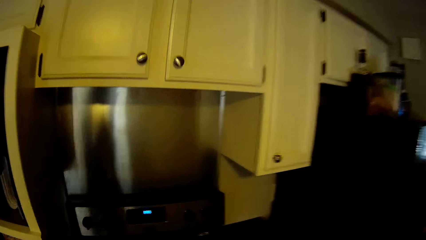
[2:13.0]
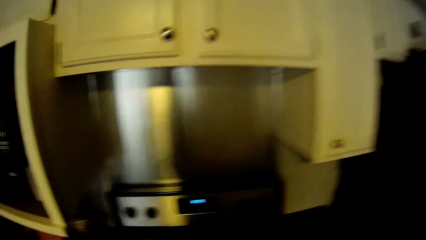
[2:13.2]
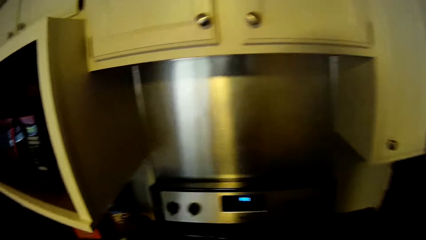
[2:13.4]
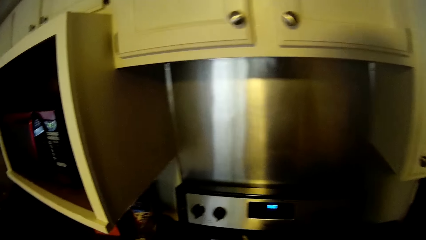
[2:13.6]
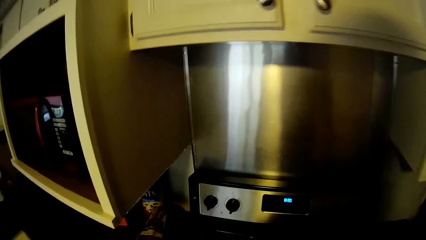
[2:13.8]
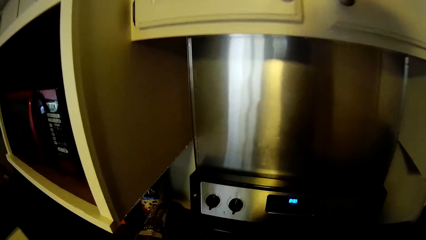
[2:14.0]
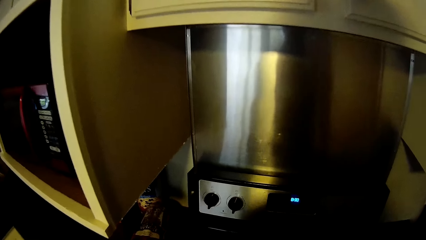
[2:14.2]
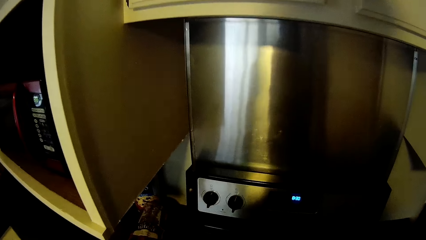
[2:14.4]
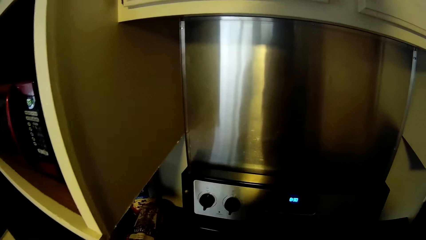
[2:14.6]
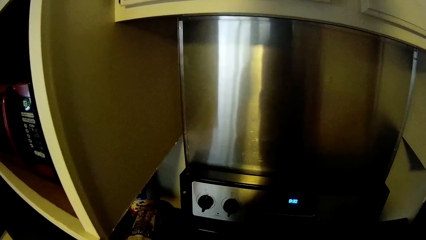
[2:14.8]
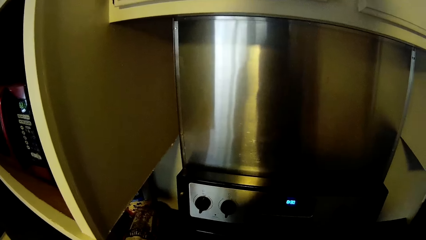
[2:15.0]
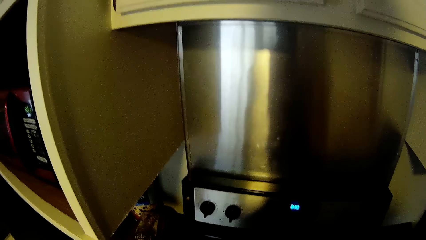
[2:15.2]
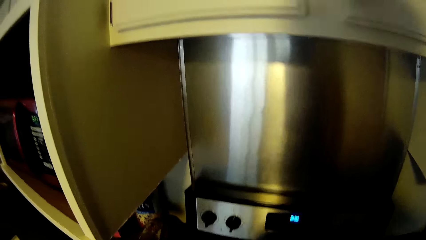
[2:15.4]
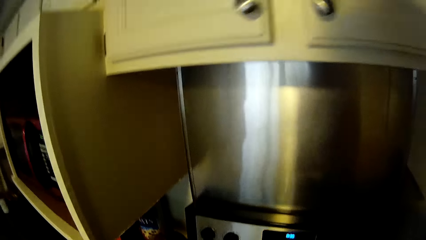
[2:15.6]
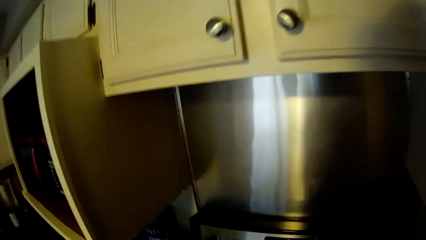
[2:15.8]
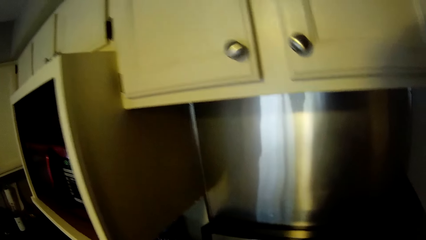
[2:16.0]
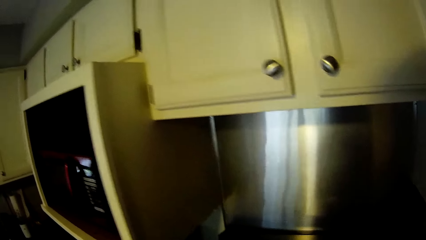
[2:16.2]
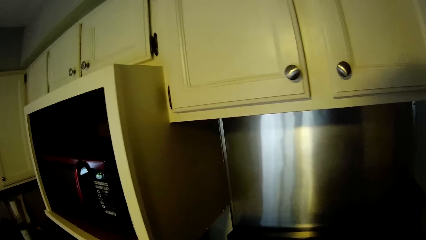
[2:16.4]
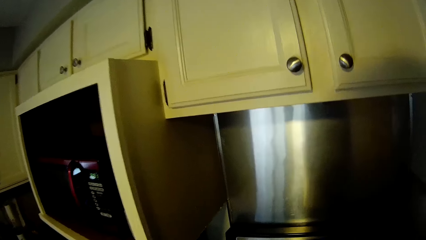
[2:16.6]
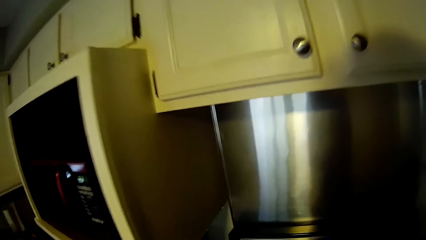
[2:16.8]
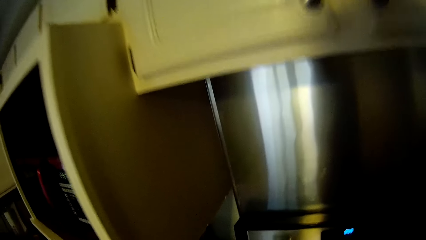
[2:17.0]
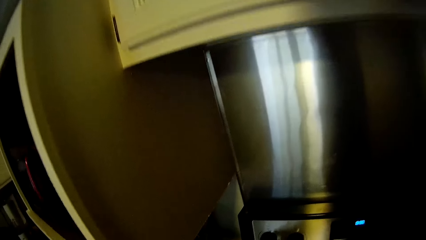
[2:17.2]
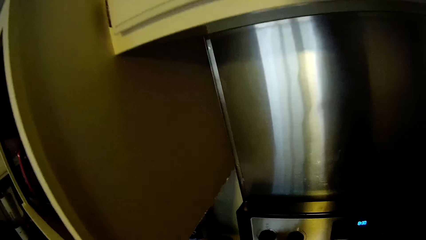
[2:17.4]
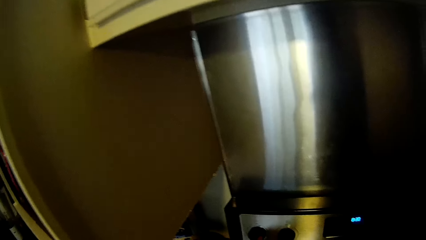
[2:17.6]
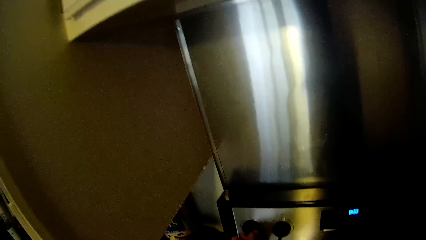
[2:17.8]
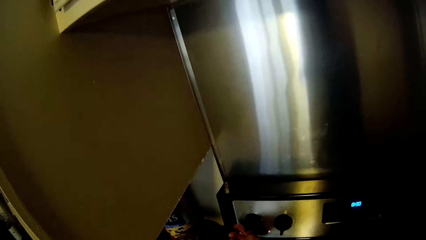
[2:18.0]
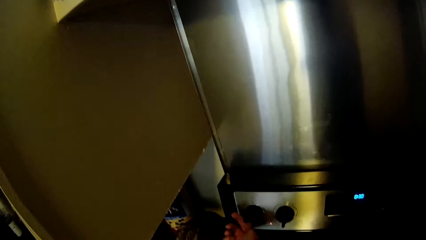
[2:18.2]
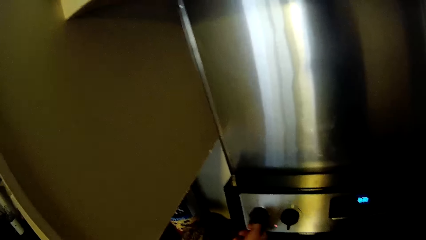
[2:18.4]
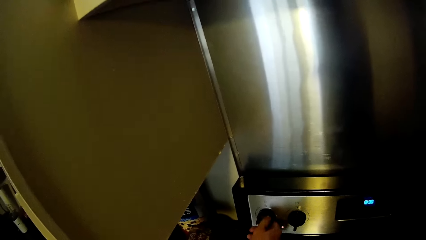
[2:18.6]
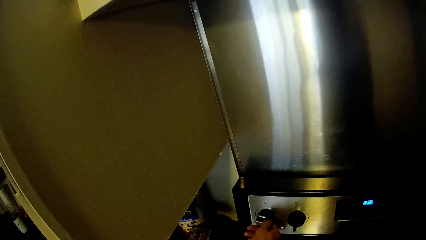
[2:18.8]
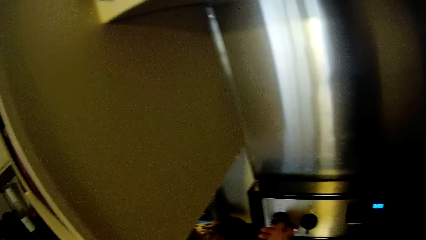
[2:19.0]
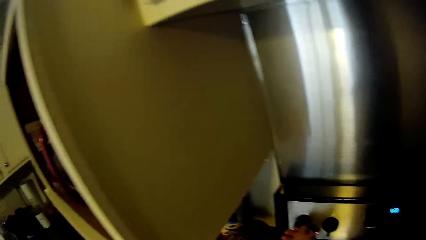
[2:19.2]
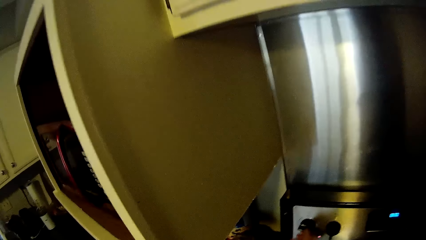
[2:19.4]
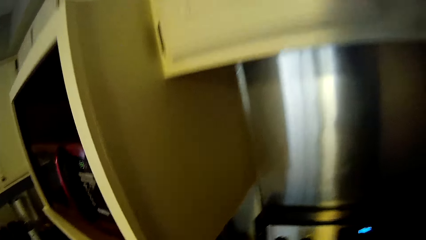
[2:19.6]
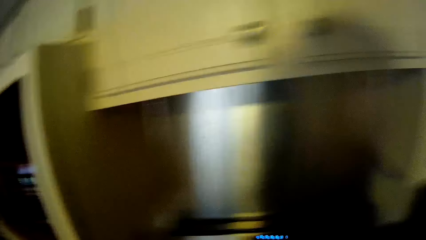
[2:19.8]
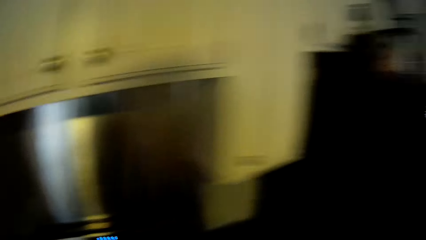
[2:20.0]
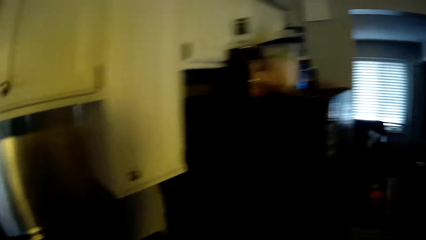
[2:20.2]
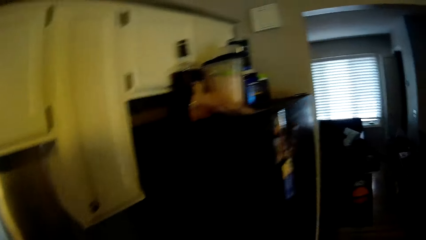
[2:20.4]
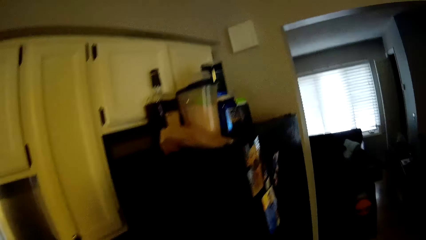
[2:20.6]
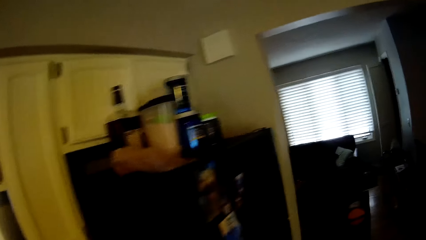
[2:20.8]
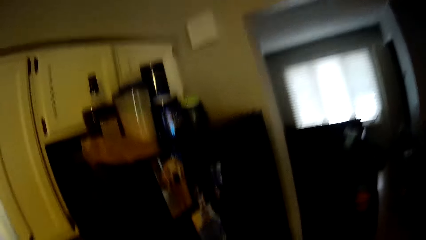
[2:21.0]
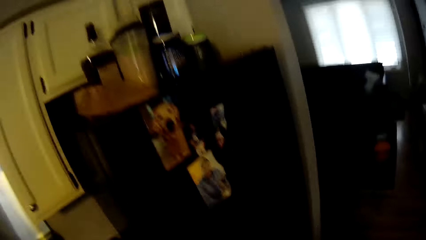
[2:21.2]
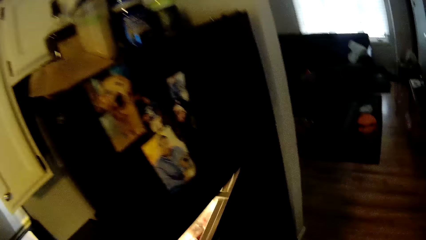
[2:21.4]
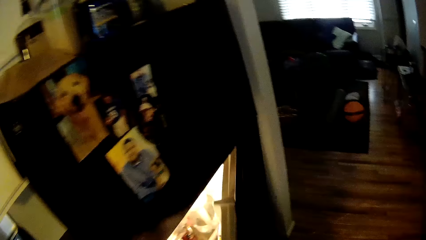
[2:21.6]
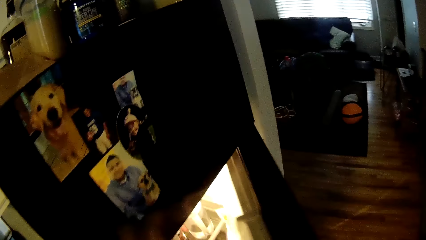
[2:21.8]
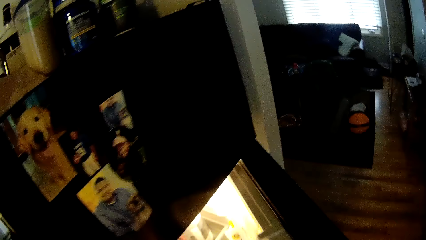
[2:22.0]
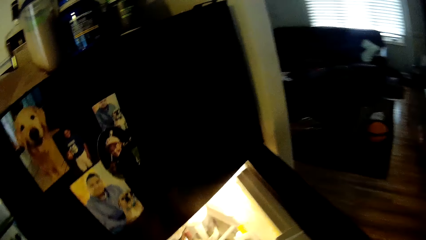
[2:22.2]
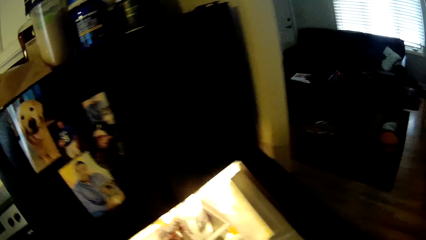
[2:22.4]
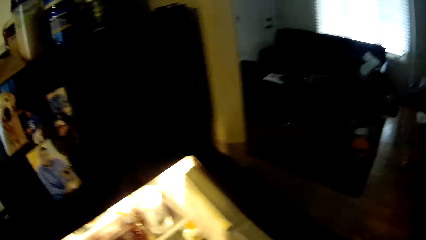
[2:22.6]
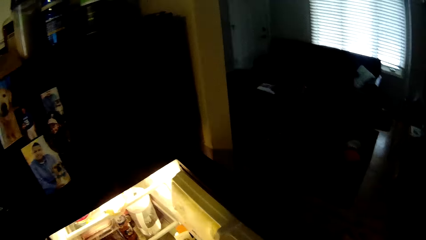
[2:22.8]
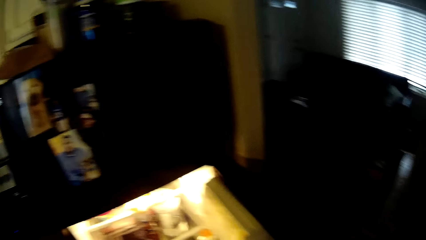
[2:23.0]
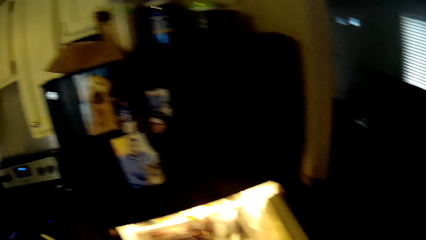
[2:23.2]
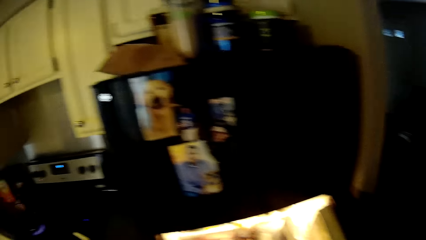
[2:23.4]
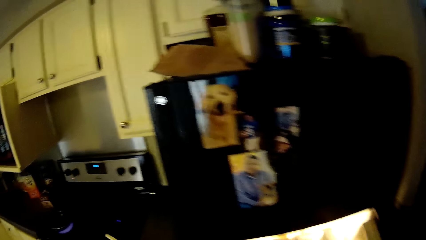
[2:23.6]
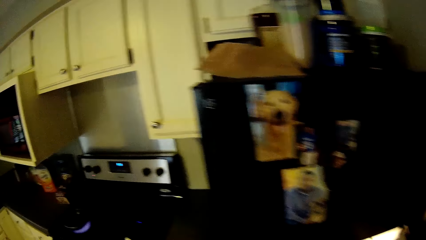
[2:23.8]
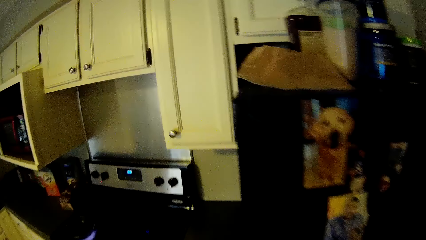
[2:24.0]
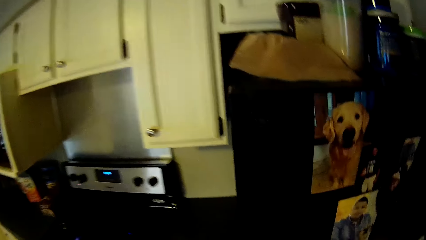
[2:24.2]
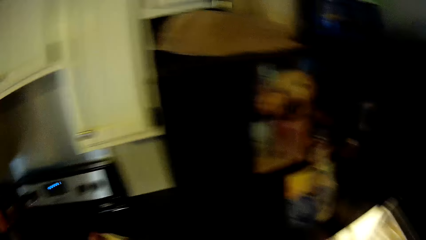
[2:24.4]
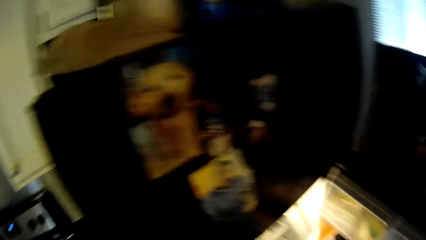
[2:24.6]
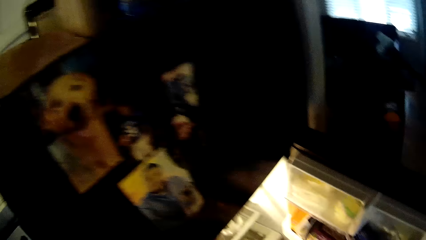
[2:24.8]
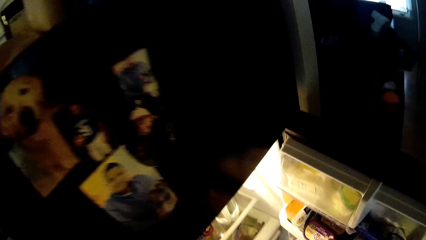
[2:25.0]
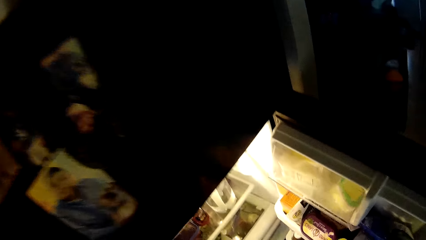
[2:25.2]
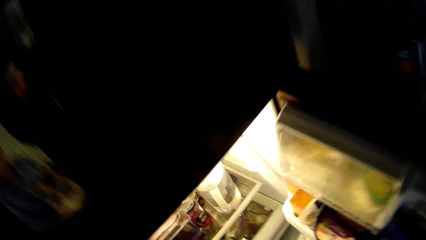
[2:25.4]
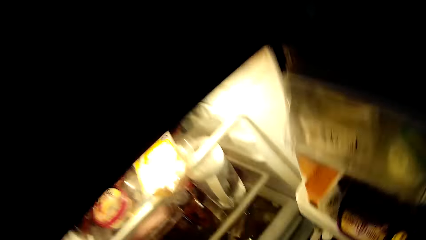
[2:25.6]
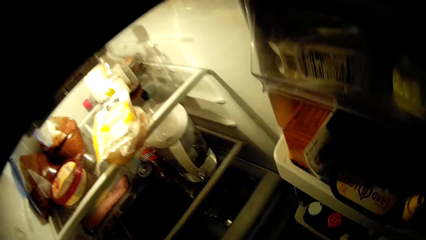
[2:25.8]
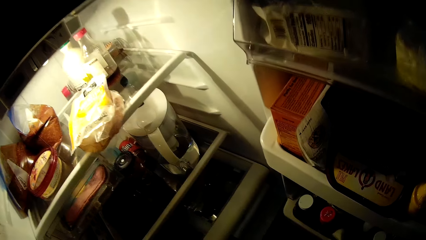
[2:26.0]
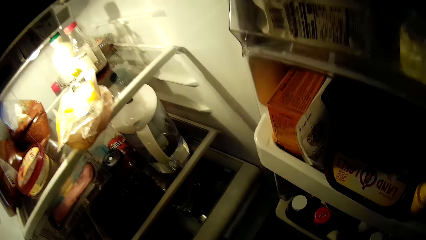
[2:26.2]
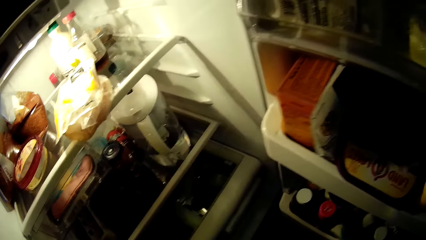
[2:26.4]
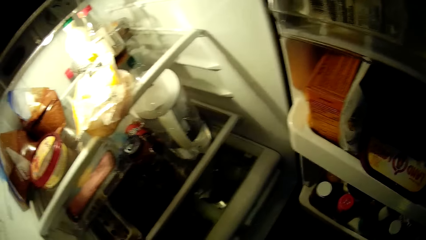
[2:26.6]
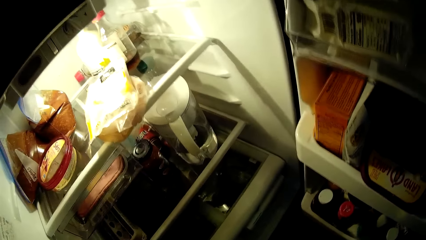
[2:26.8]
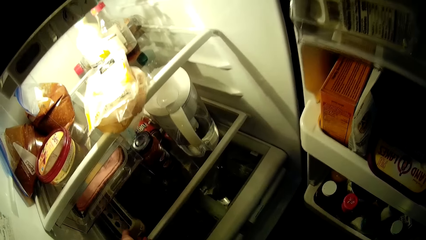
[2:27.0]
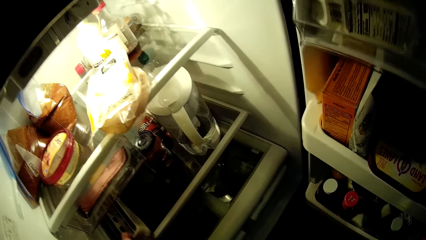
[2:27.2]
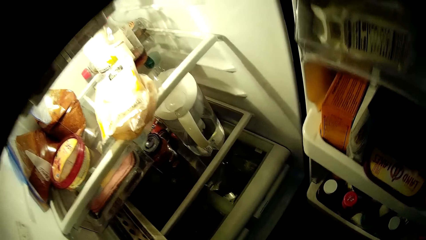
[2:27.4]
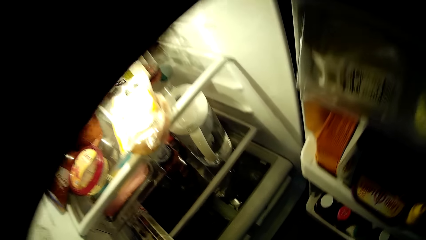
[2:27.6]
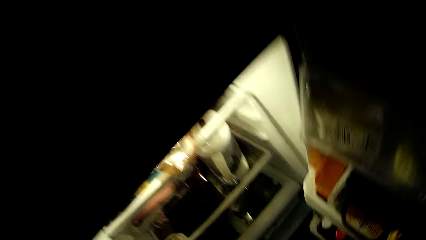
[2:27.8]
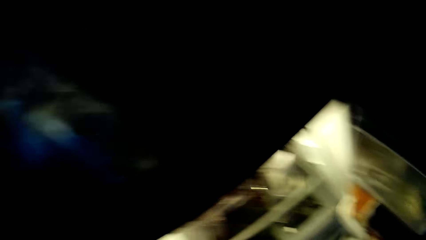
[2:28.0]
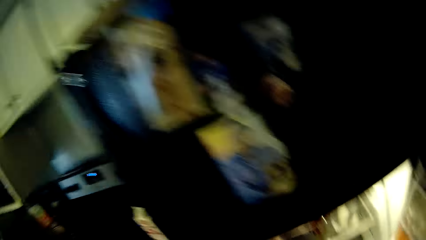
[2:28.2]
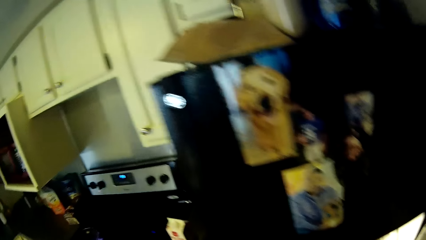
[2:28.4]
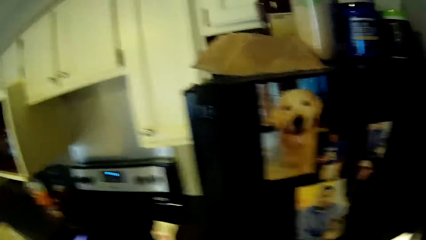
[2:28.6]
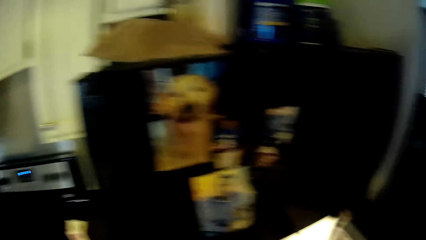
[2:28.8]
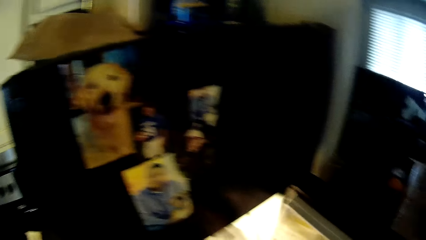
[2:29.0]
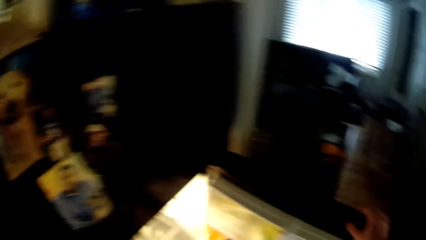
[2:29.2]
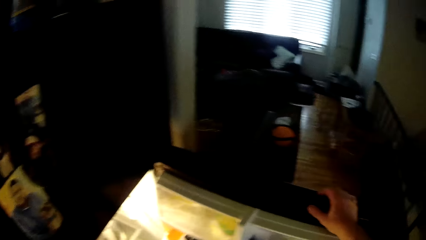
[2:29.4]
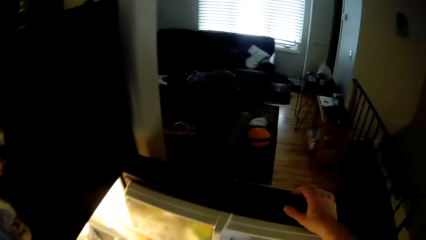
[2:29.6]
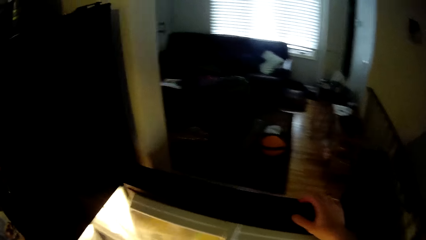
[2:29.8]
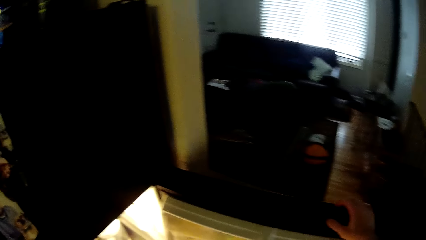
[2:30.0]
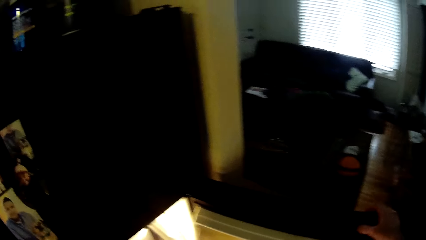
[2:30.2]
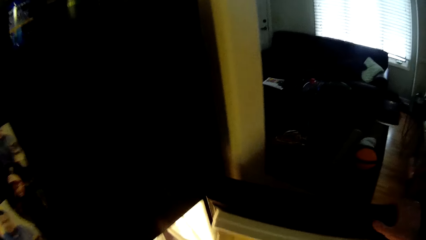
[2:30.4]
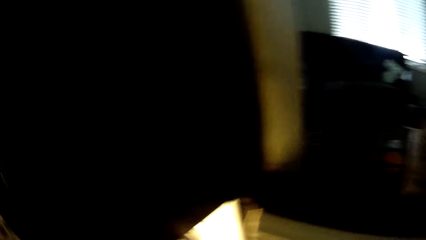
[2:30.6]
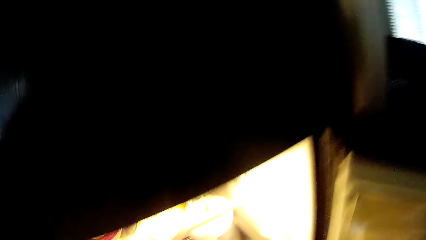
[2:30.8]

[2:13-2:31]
The camera wearer looks around. He turns a knob. He walks around. He opens a fridge with his right hand. He looks in the fridge. He looks around. He looks in the fridge. He picks something in the fridge. He looks around.
